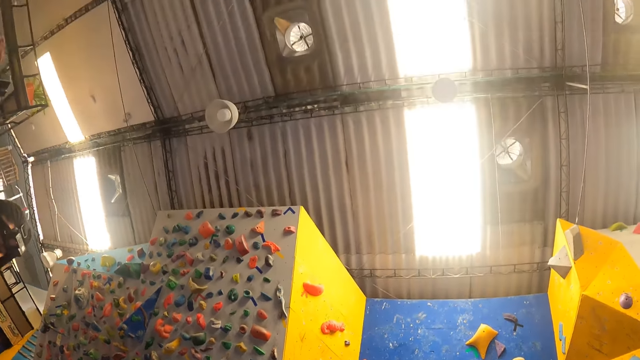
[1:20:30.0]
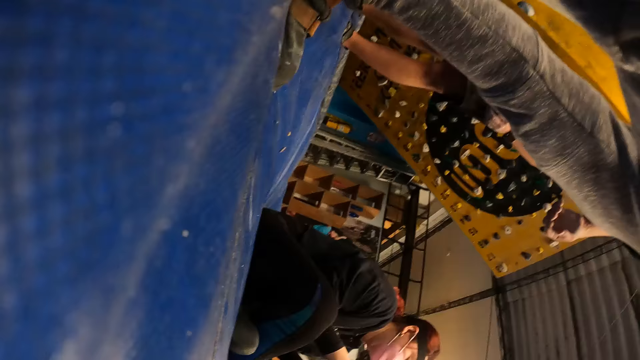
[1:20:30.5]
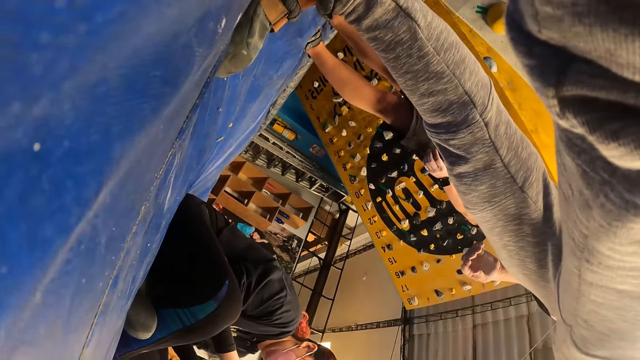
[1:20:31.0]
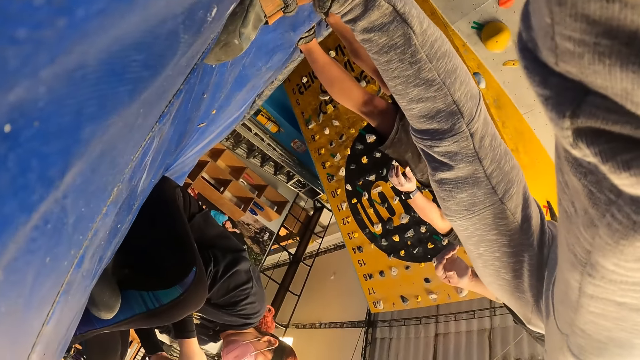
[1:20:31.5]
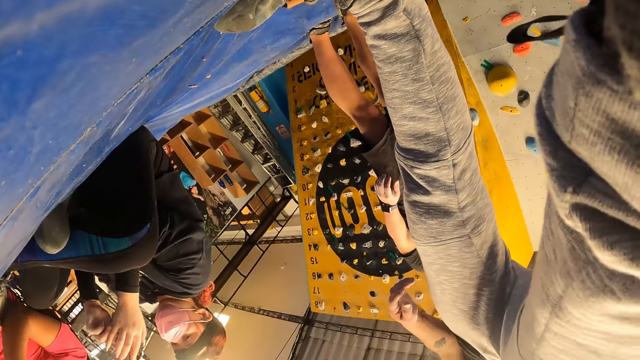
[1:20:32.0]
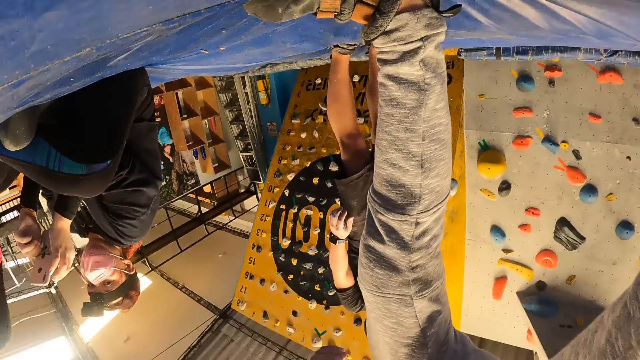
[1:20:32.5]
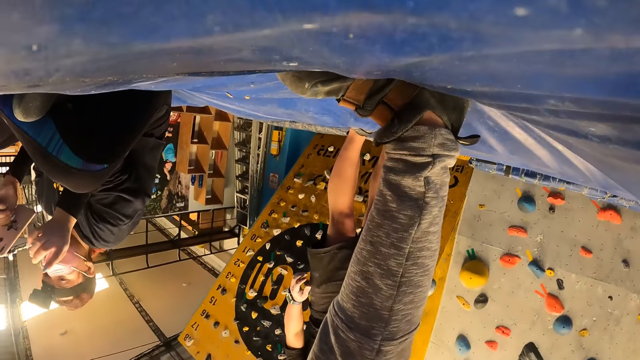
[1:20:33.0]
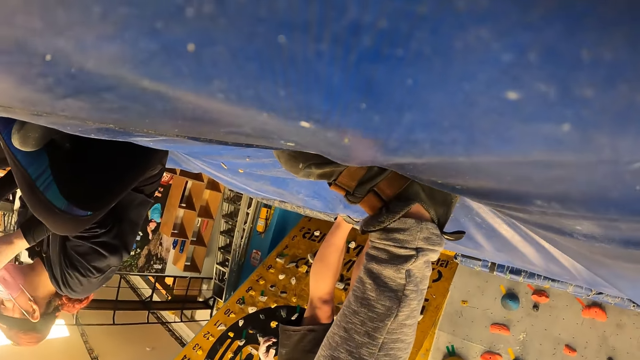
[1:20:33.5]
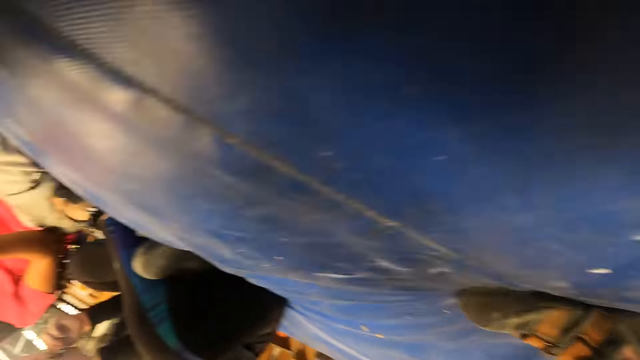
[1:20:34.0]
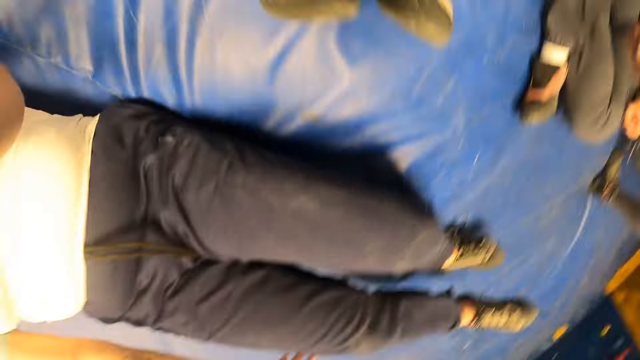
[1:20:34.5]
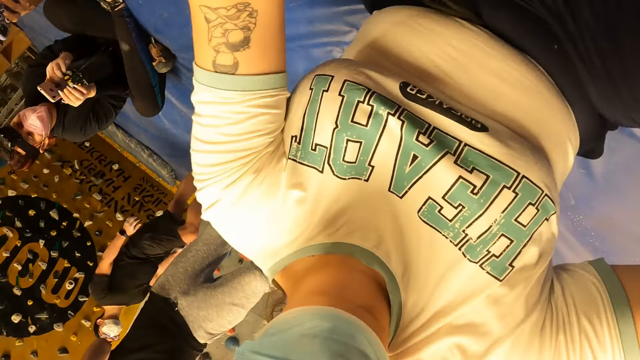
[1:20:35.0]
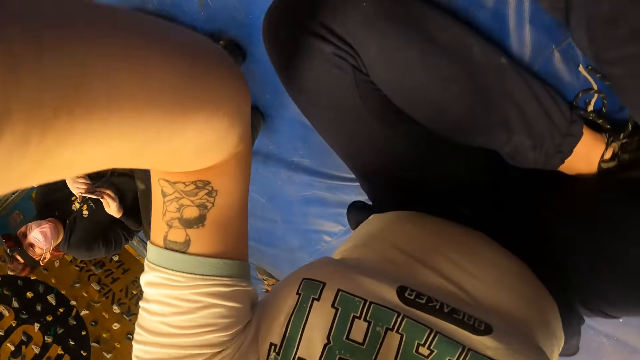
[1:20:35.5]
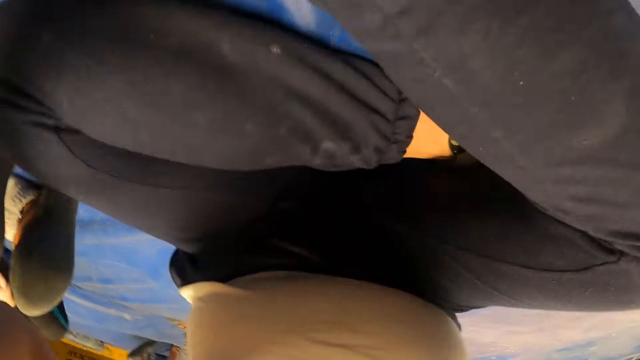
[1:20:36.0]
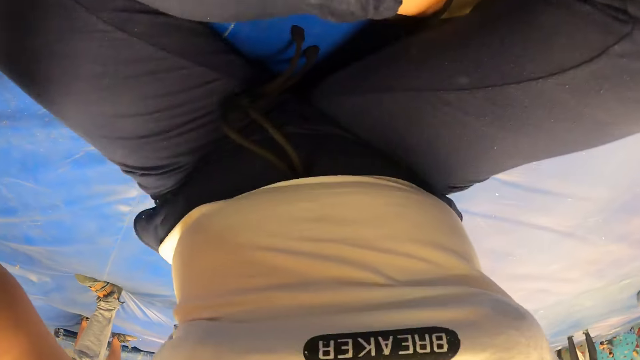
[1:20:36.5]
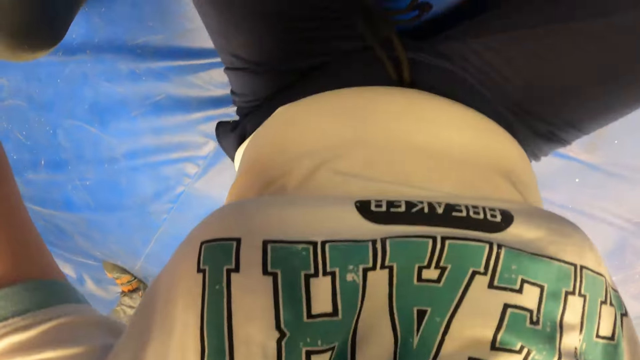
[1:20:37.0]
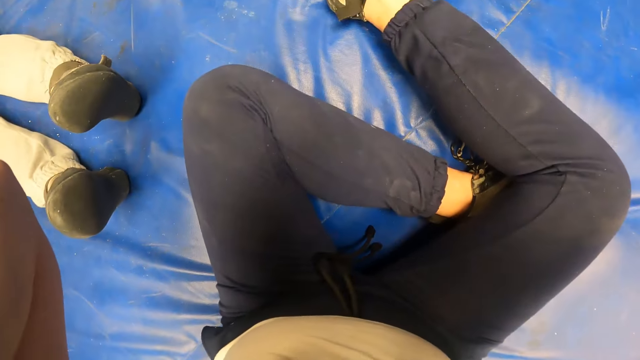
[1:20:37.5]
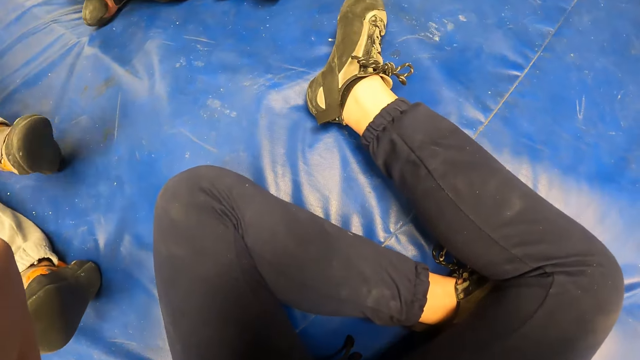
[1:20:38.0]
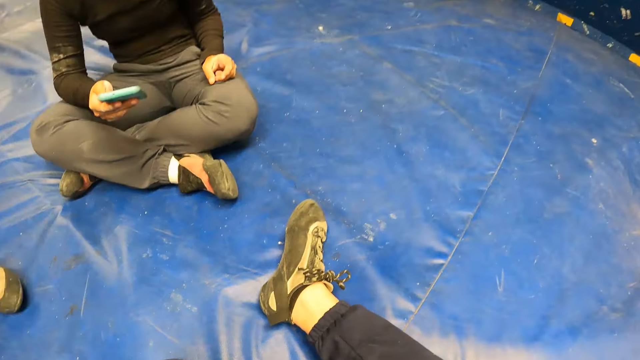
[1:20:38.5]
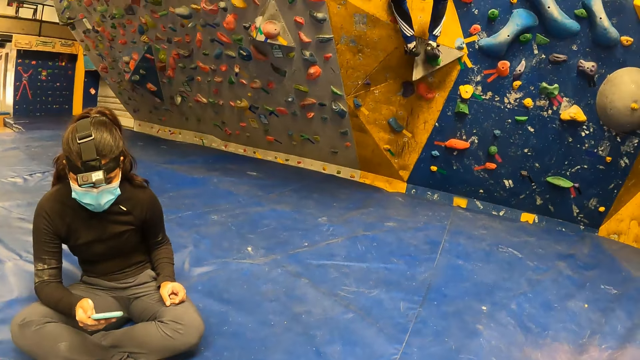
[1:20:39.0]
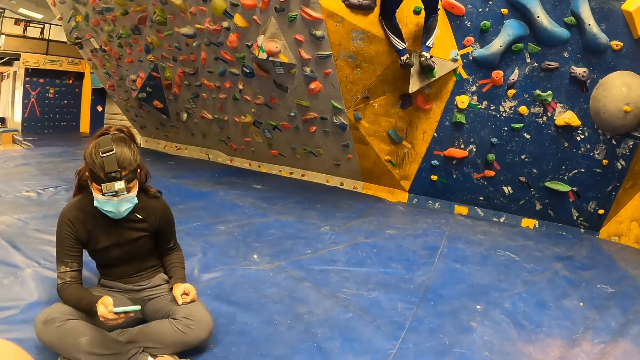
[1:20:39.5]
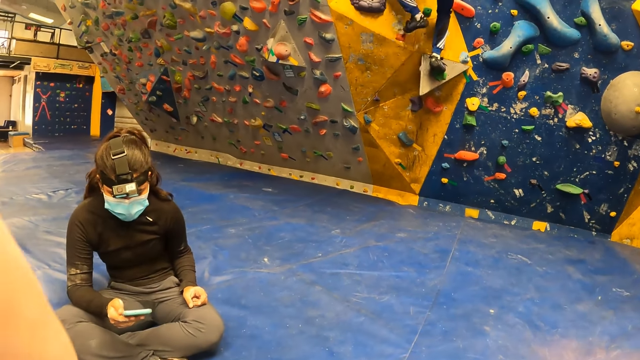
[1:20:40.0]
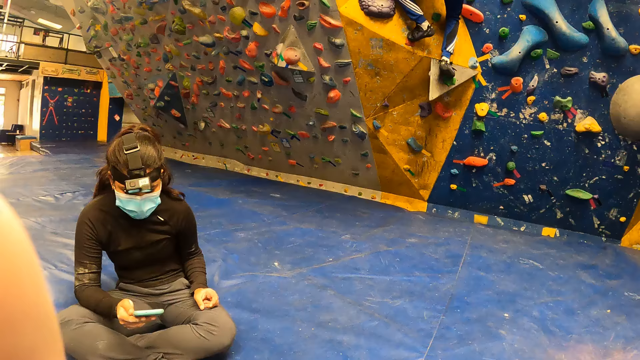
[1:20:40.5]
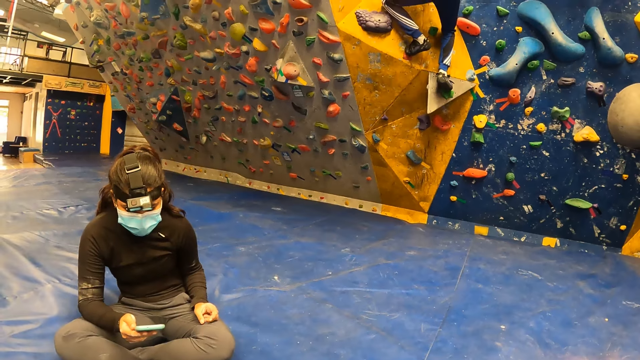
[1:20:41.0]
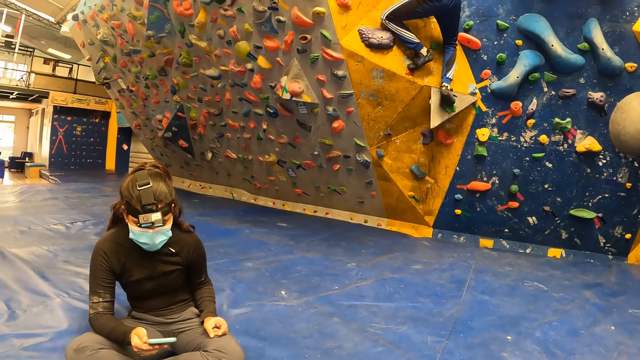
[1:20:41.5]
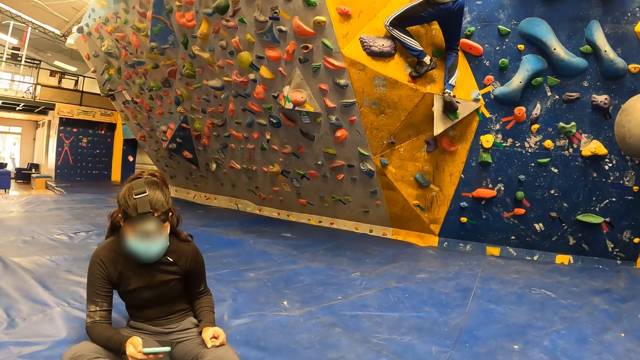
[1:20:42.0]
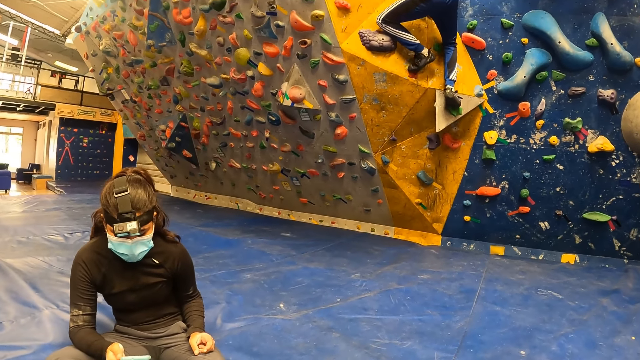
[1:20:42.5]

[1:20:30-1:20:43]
The camera wearer looks at the roof. They adjust the camera with both hands. A woman uses her phone. A man climbs on the wall.

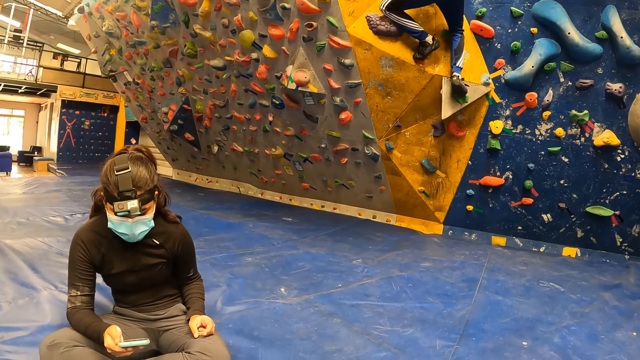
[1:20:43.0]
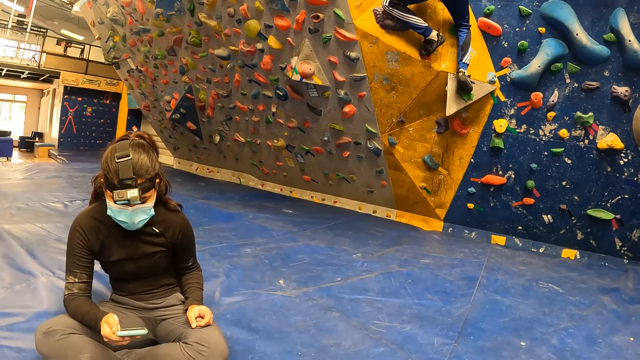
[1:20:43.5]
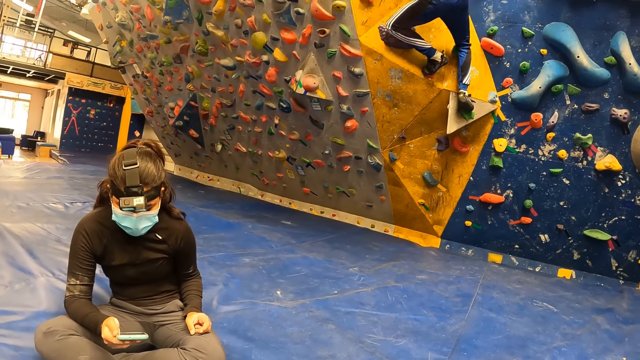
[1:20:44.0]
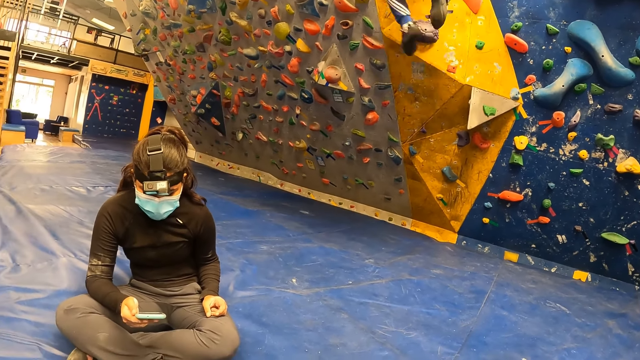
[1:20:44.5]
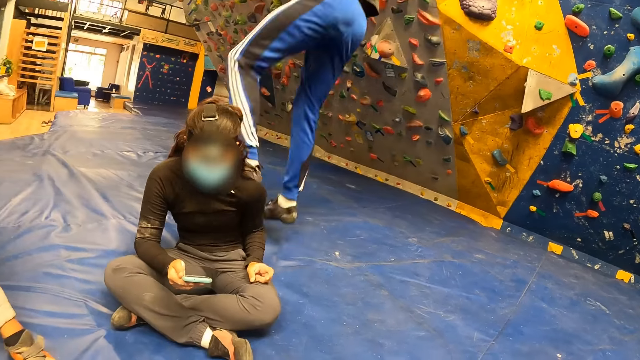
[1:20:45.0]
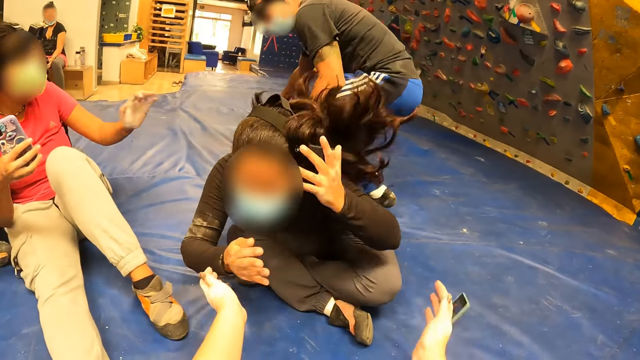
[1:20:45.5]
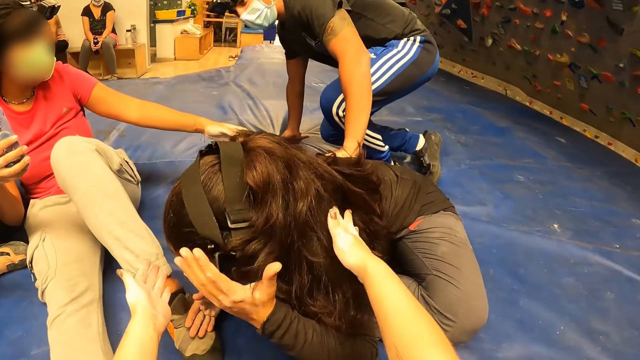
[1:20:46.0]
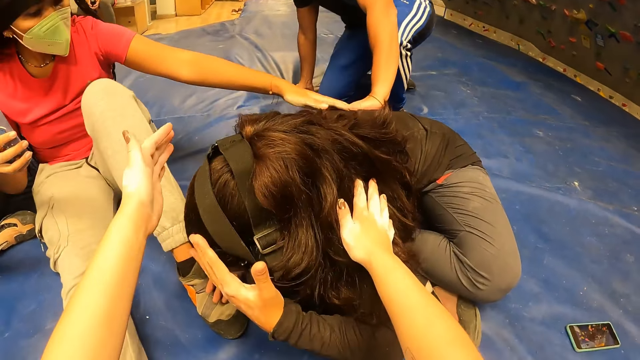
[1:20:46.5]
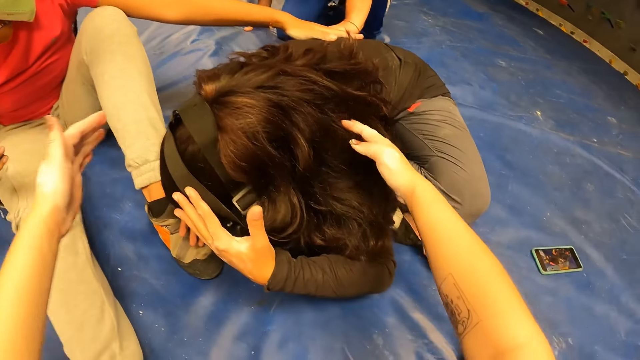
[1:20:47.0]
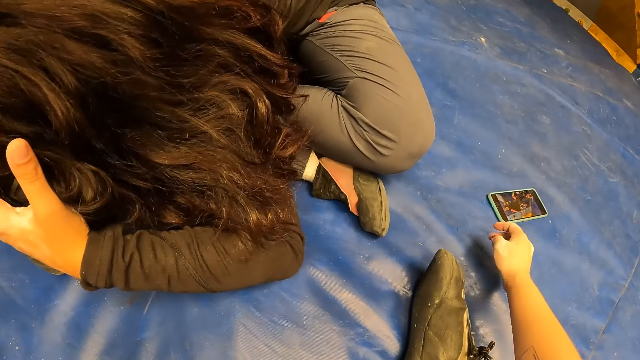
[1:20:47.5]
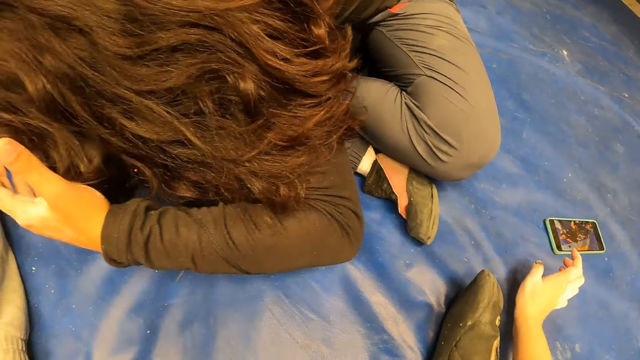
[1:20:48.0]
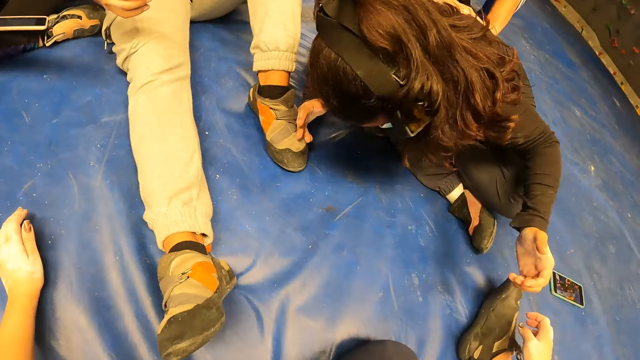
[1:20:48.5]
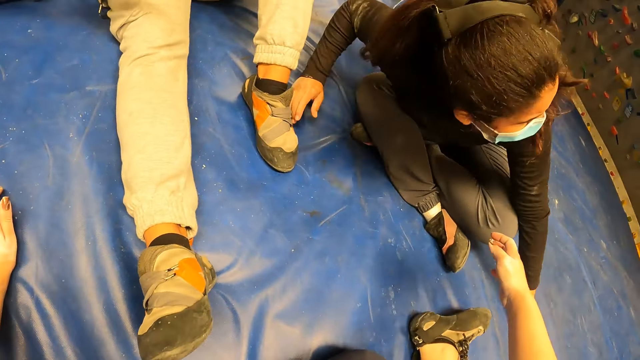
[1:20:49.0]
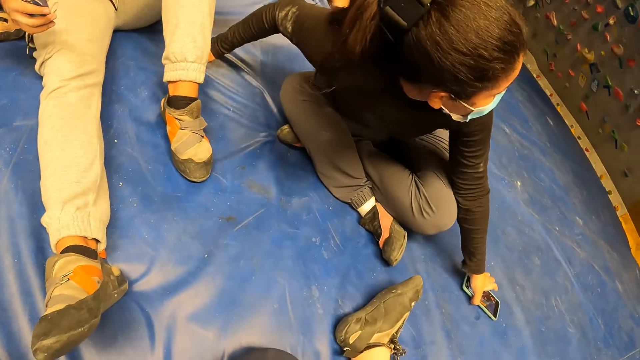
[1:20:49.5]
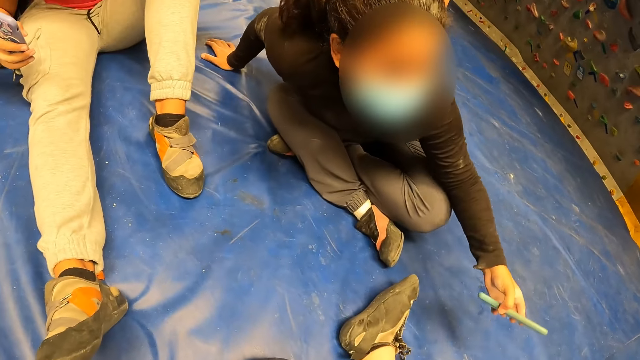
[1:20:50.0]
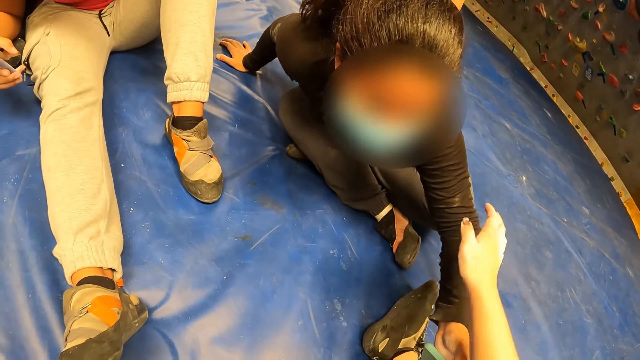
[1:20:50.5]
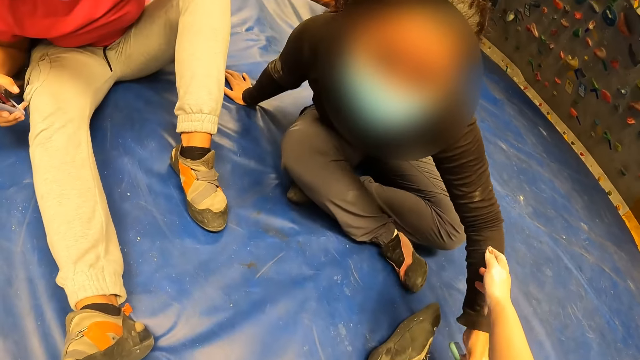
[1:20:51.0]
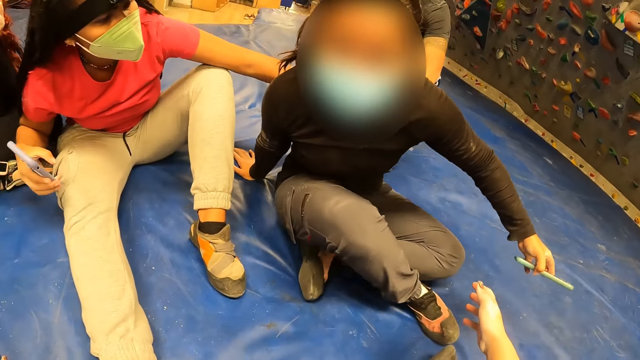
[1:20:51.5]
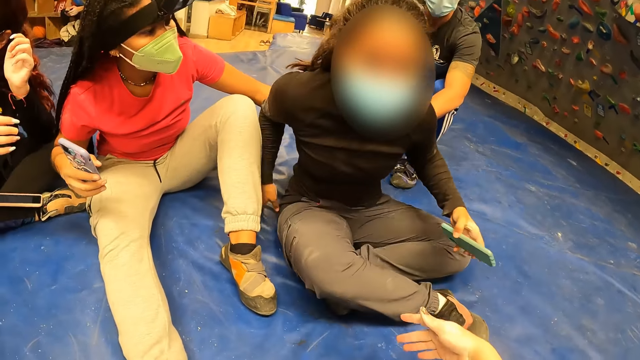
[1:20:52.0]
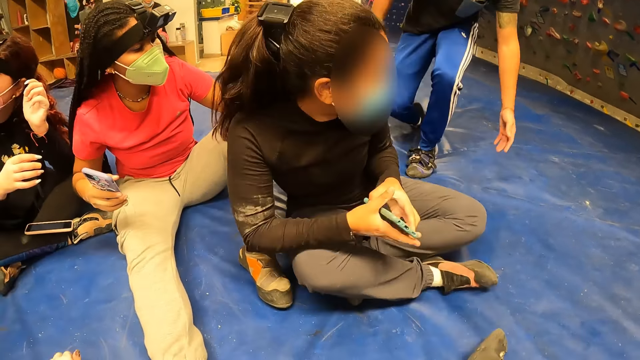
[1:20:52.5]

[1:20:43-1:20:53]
The man jumps down from the wall. The man hits a woman. The camera wearer, another woman and another man touch the woman. The woman picks up a phone from the floor with her left hand. The camera wearer pats the woman with her right hand. She stretches out her hand.
